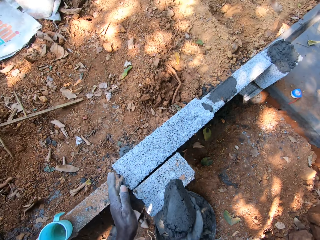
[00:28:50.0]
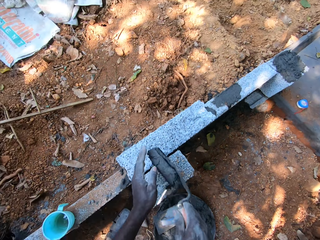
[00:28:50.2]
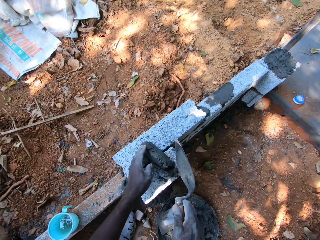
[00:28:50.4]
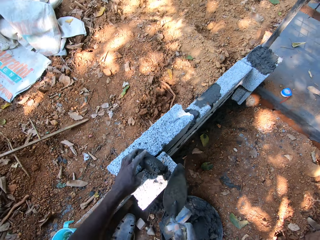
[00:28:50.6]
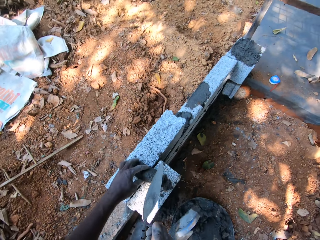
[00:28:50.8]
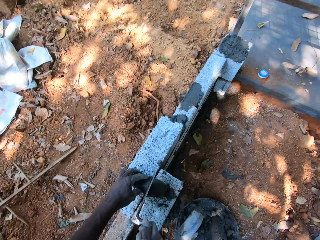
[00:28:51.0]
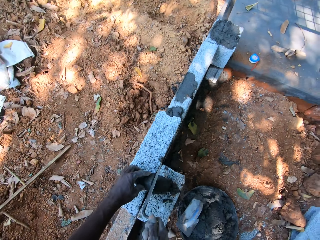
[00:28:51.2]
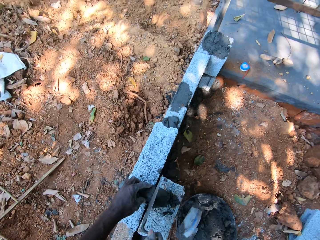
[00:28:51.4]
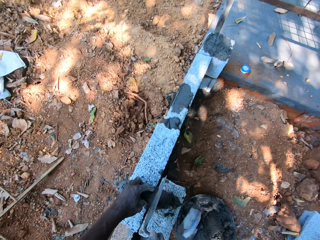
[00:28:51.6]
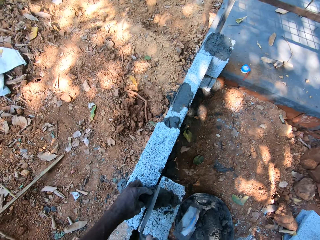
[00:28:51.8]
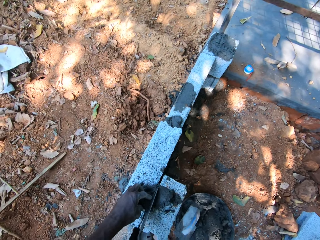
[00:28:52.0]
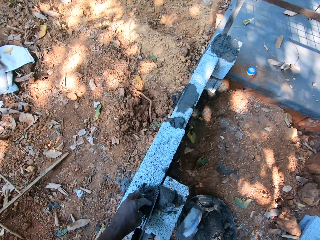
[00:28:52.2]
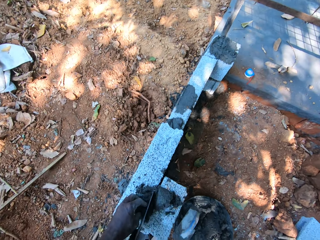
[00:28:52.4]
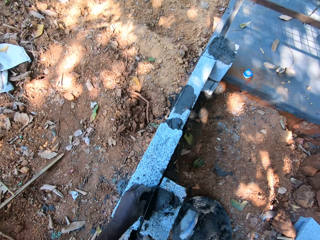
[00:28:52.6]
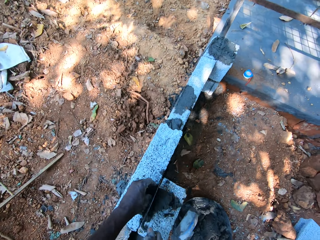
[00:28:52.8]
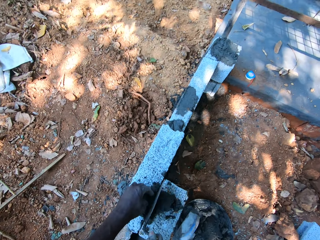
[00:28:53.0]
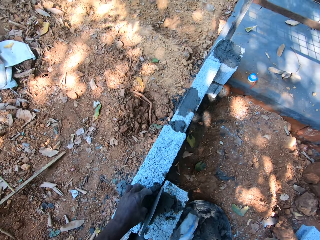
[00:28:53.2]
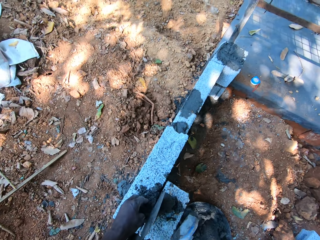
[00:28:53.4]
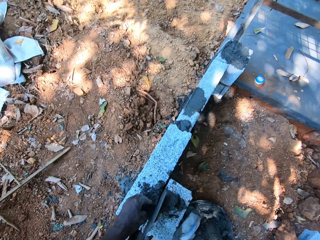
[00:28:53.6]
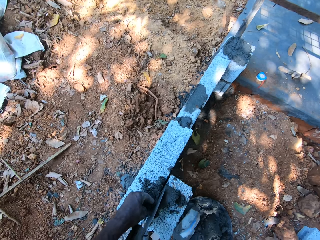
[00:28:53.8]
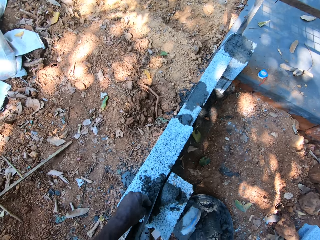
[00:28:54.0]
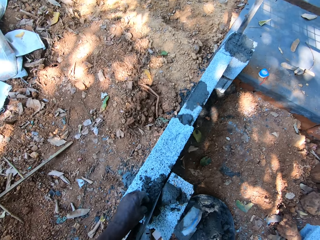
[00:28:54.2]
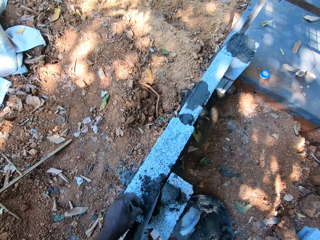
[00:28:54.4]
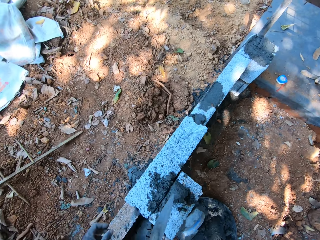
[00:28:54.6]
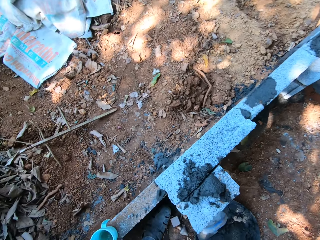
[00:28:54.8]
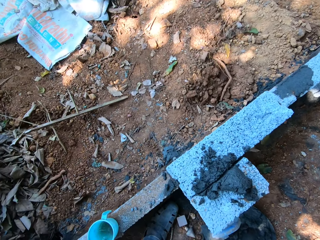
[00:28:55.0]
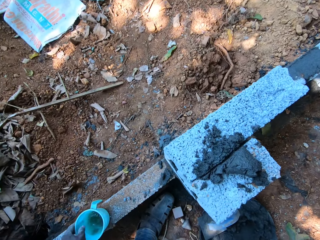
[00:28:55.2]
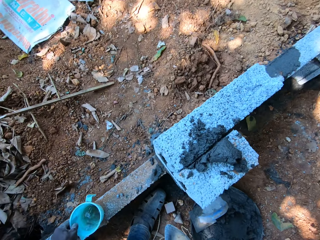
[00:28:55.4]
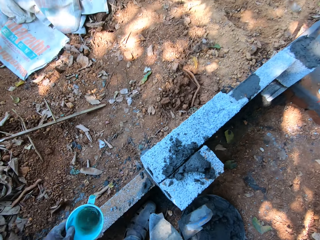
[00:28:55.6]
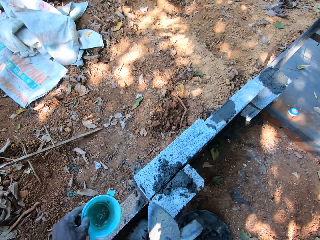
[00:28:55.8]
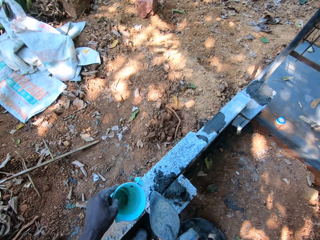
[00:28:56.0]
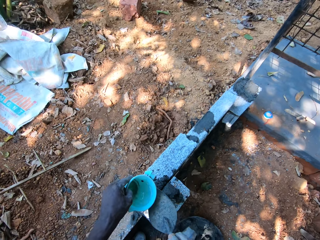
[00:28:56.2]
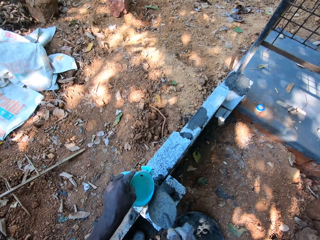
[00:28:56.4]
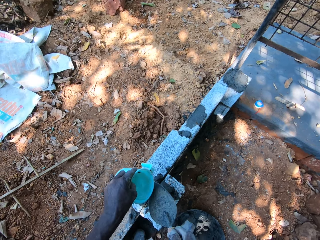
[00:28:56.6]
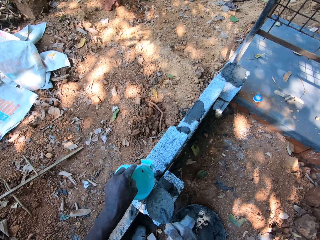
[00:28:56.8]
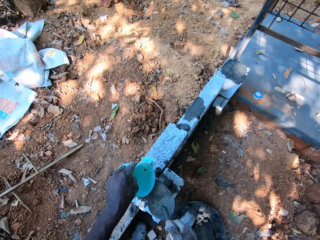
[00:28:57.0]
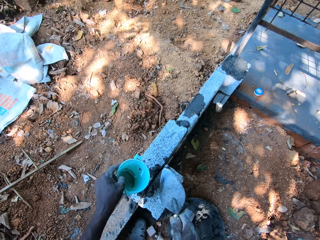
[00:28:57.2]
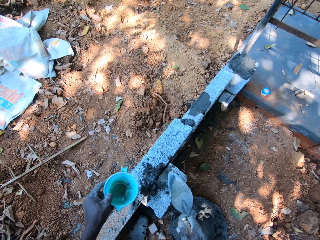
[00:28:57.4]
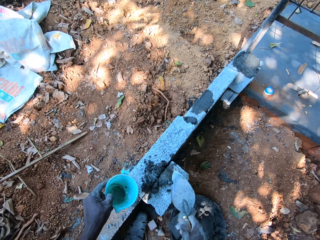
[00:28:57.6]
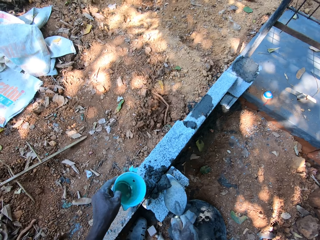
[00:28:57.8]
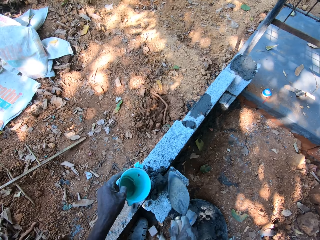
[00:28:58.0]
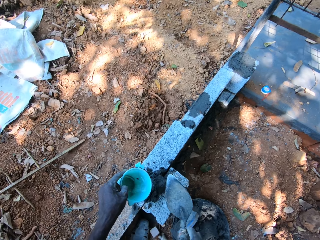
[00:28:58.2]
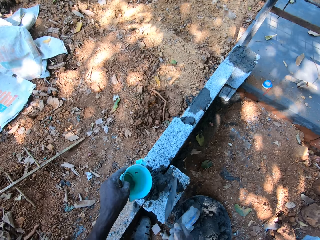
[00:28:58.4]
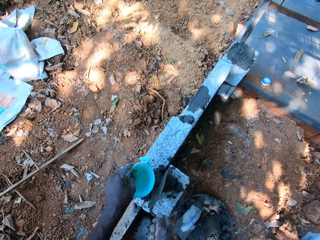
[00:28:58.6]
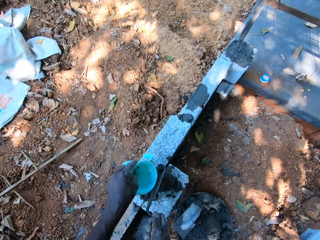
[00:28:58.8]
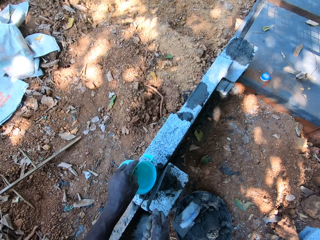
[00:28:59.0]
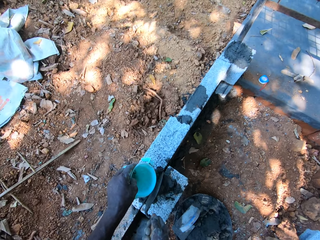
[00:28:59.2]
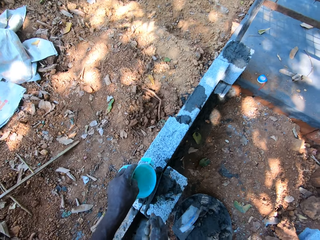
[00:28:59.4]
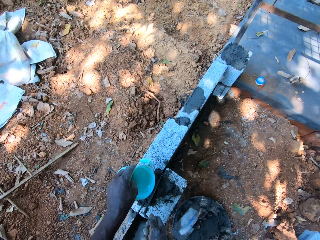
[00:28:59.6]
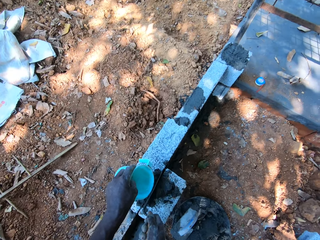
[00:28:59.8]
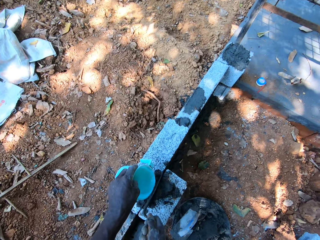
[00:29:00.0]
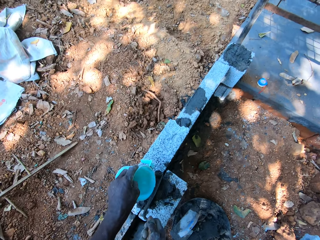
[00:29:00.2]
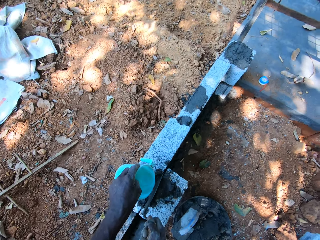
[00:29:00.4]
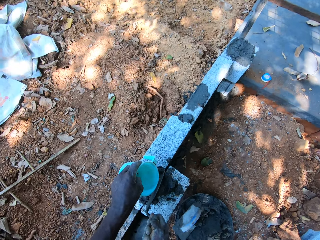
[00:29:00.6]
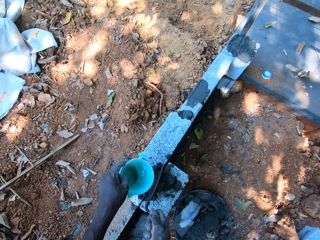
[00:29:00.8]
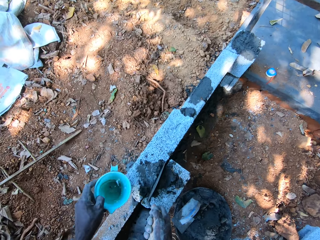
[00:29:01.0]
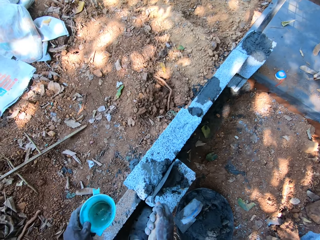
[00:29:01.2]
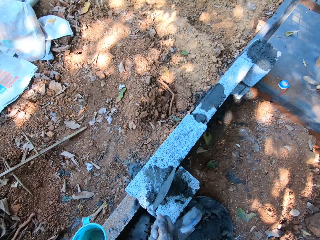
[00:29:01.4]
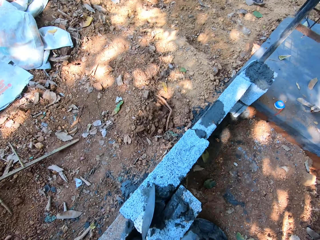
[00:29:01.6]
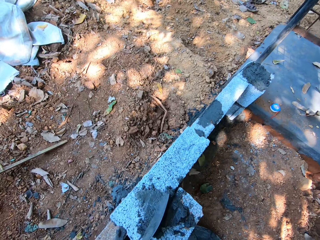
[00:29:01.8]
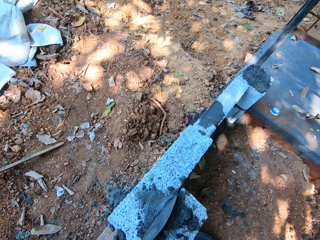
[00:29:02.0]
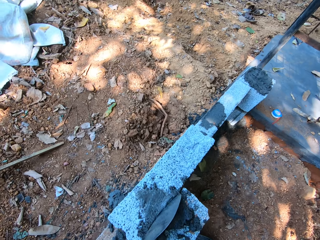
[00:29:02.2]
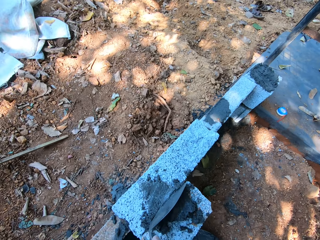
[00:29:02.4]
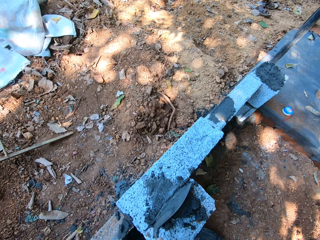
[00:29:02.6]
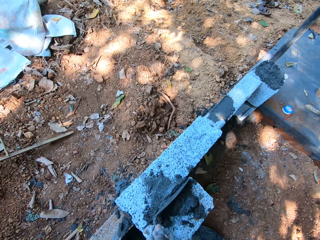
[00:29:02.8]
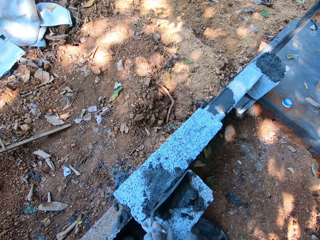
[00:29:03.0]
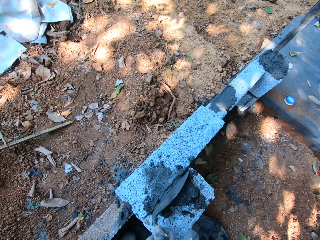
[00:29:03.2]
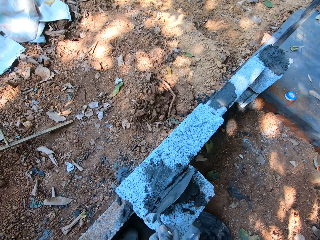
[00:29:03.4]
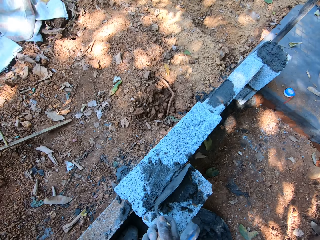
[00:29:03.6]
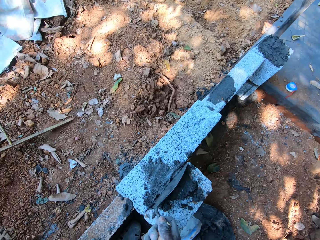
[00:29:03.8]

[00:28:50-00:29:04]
The camera wearer drops the mortar on the trowel on the block on the fence with his right hand. He places his right hand on the block on the fence. He hits the block on the fence with the trowel in his right hand. He fixes mortar between stones with the trowel. He picks up a cup with water from the fence with his right hand. He pours water from the cup on the mortar on the fence with his left hand. He mixes the mortar on the fence with the trowel in his right hand. He pours water from the cup on the mortar on the fence with his left hand. He hits the block on the fence with the trowel in his right hand. He fixes the mortar between the stones with the trowel.

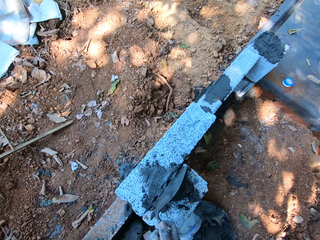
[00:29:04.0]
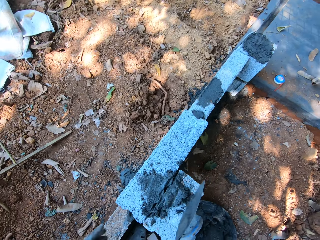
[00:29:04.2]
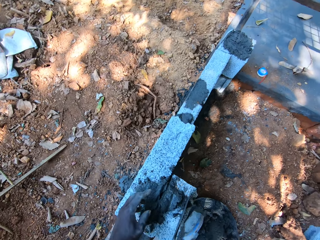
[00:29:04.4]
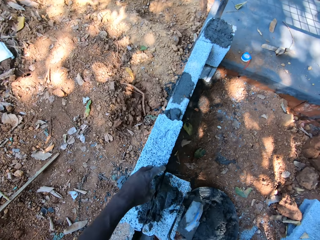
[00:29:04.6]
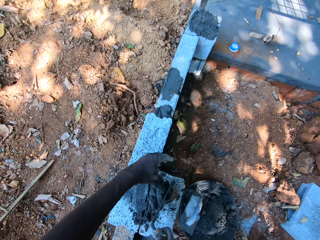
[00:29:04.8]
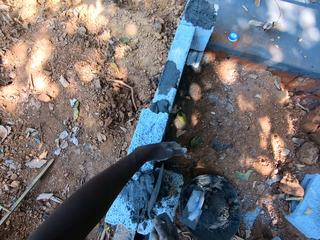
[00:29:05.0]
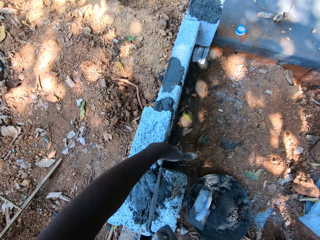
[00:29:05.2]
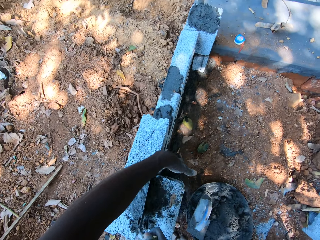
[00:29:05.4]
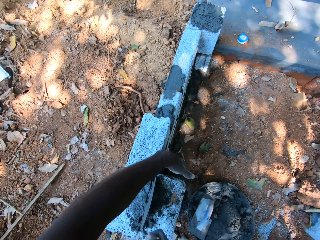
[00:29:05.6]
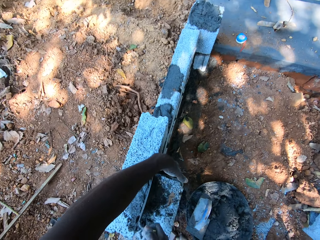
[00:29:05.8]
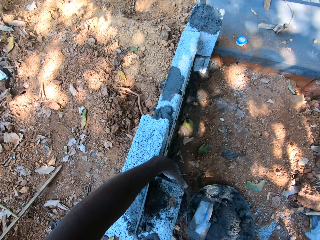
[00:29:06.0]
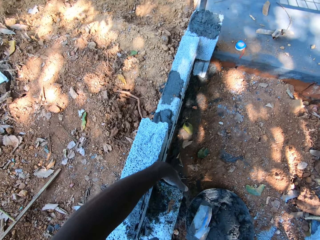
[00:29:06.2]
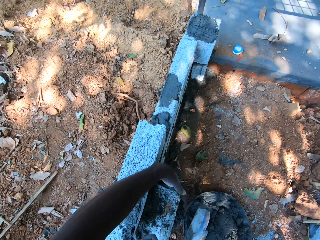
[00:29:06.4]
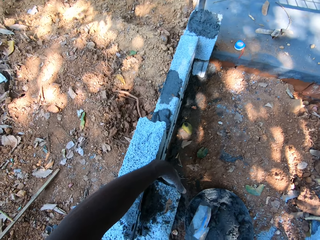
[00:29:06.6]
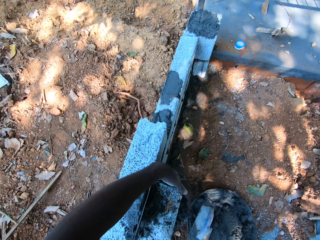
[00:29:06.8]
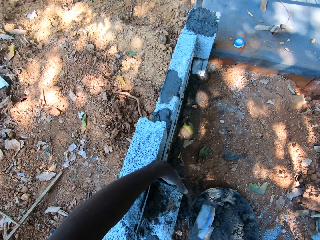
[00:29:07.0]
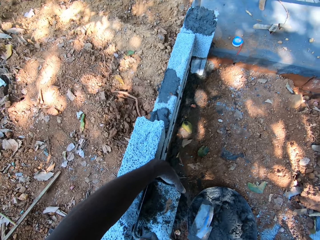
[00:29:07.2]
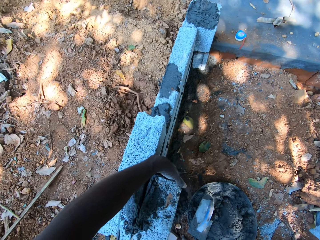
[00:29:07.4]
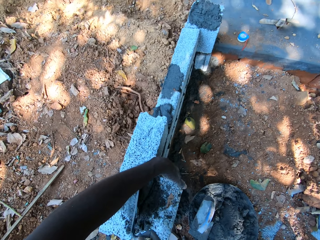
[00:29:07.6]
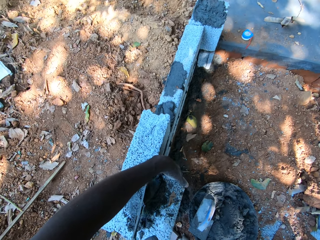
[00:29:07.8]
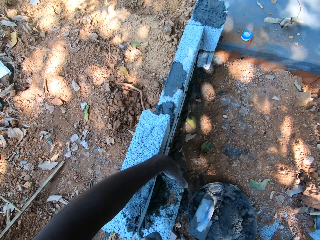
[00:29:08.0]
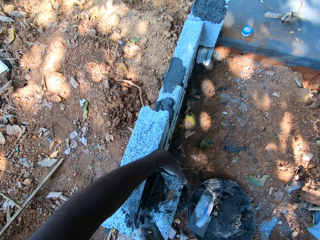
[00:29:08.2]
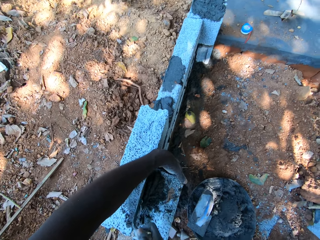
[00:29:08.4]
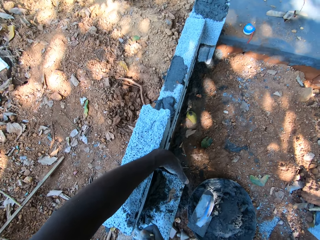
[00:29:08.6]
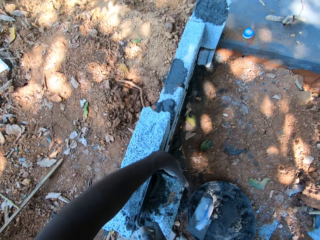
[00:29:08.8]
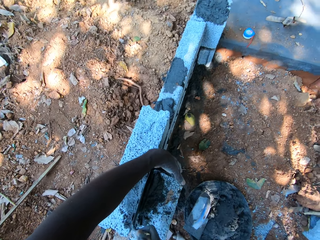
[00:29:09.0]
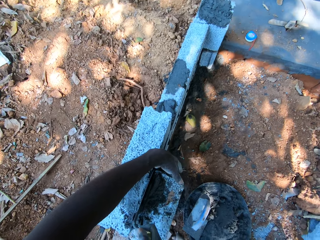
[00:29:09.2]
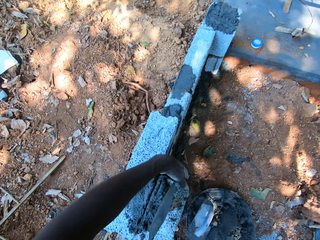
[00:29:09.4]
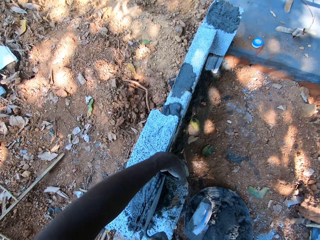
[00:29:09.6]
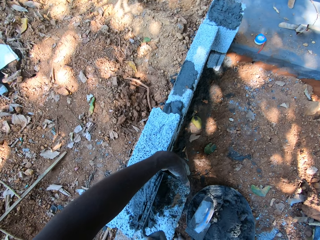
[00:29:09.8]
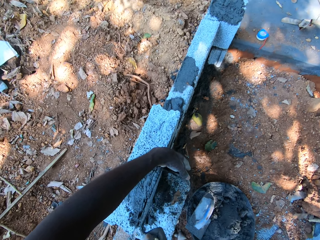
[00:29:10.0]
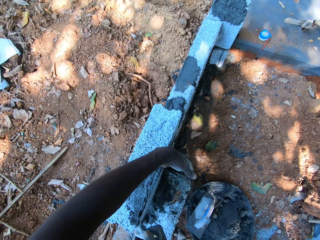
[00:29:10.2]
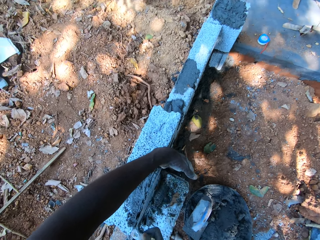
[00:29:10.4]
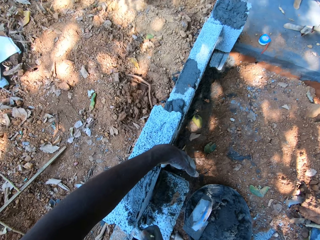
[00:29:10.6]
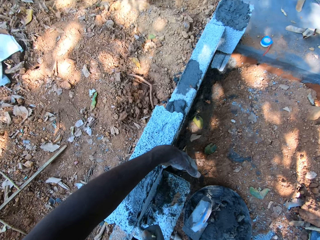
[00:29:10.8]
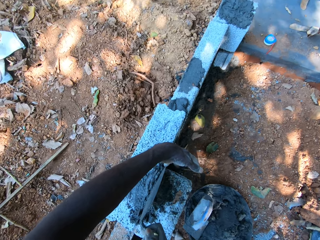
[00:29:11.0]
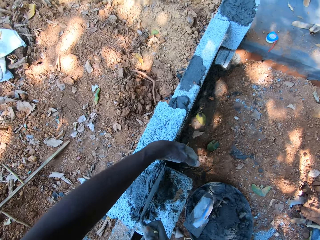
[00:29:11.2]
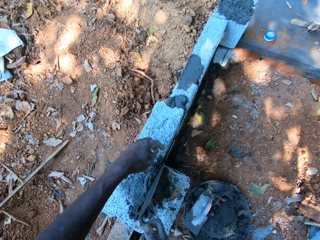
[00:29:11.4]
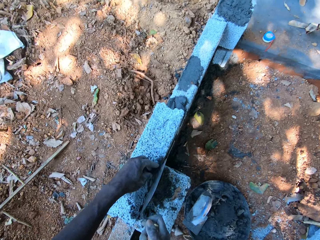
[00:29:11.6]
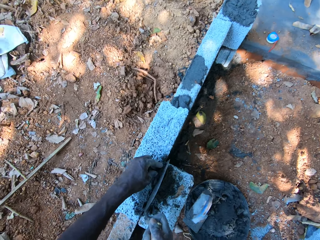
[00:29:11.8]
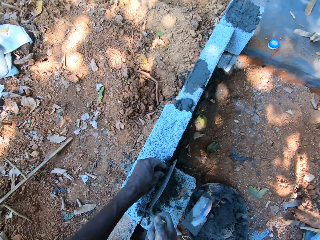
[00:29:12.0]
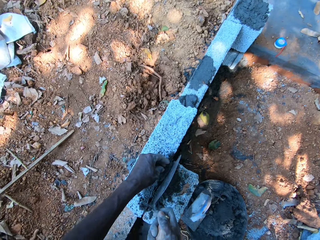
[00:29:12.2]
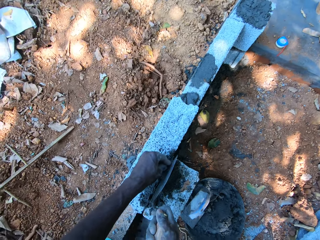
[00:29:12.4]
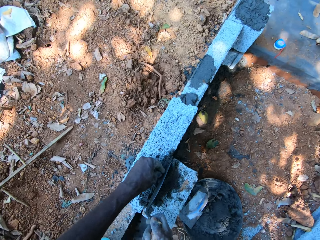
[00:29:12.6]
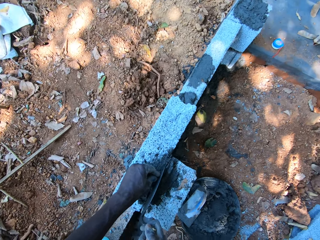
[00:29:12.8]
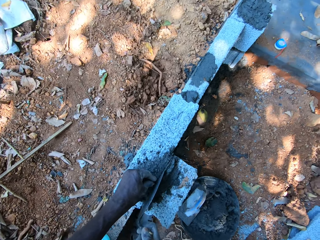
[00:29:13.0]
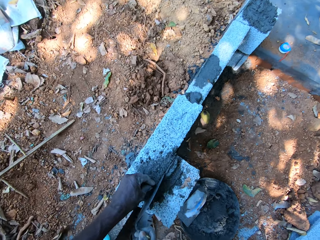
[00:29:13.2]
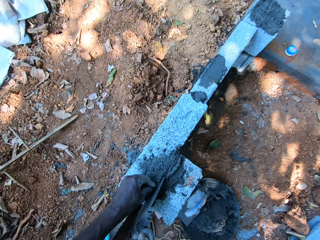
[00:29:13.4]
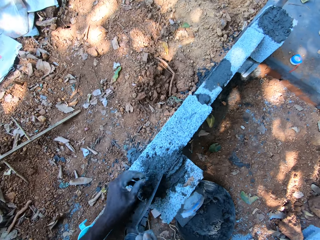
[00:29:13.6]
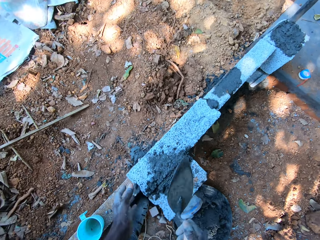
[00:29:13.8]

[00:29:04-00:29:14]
The camera wearer pushes the mortar on the fence with the trowel in his right hand. He hits the block on the fence with the trowel in his right hand. He pushes the mortar on the fence with his left hand. He places his left hand on the fence.
